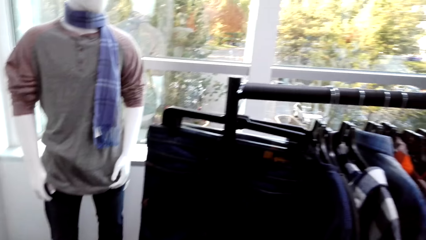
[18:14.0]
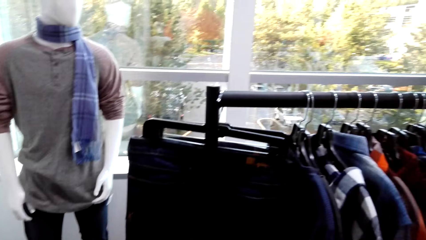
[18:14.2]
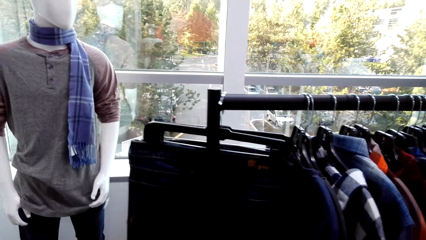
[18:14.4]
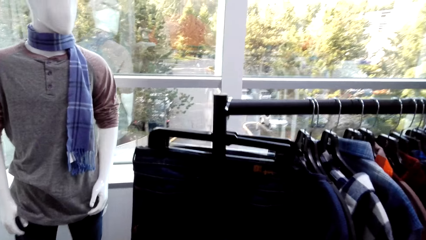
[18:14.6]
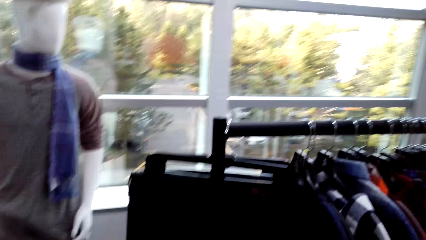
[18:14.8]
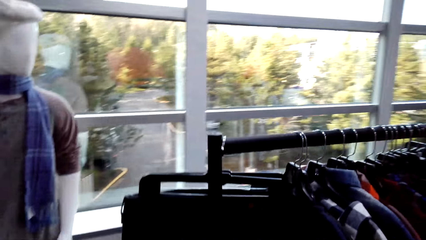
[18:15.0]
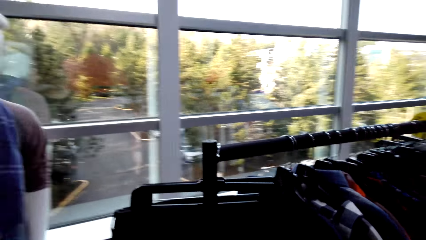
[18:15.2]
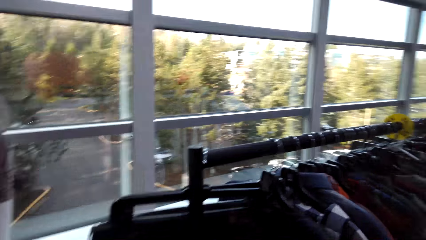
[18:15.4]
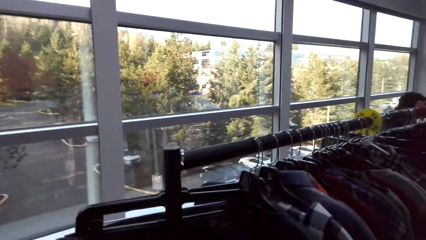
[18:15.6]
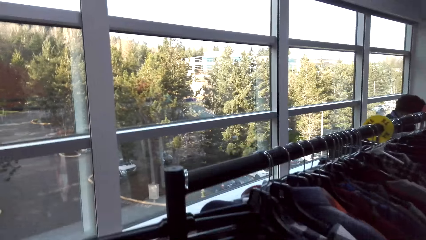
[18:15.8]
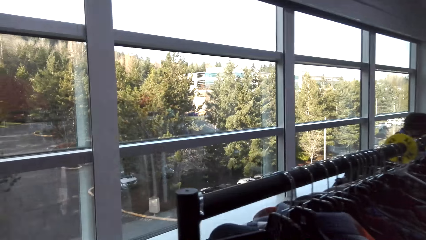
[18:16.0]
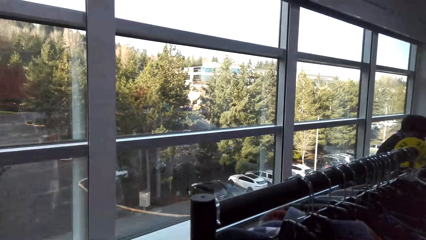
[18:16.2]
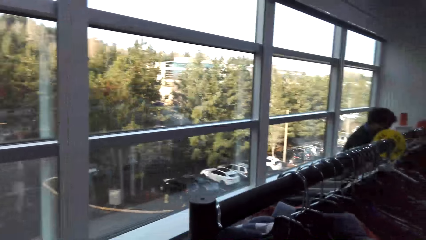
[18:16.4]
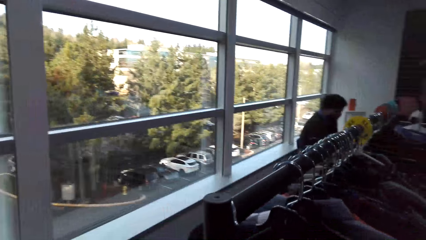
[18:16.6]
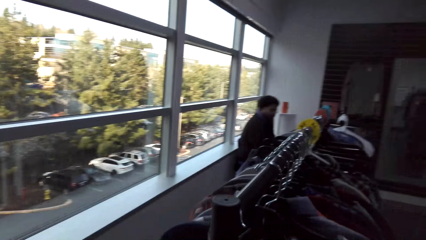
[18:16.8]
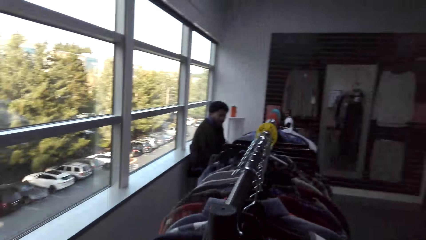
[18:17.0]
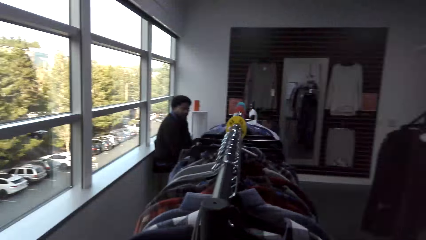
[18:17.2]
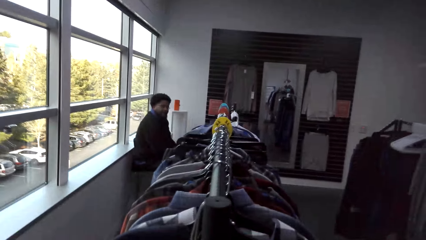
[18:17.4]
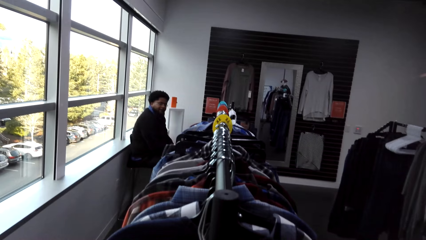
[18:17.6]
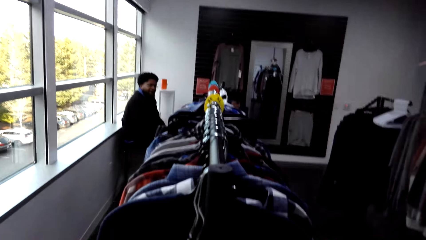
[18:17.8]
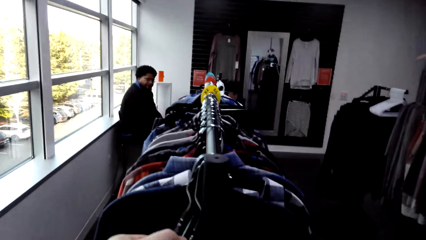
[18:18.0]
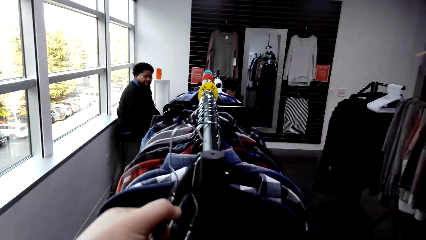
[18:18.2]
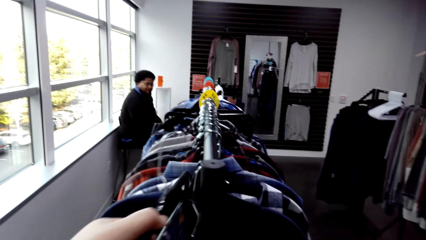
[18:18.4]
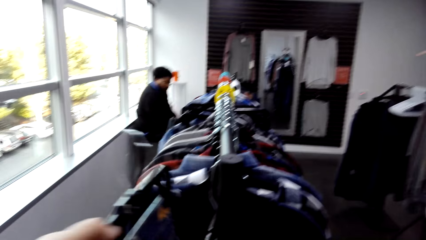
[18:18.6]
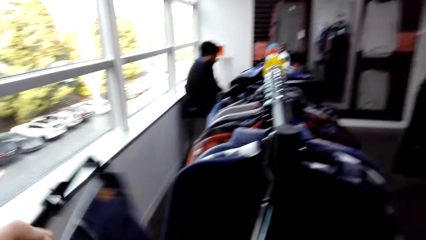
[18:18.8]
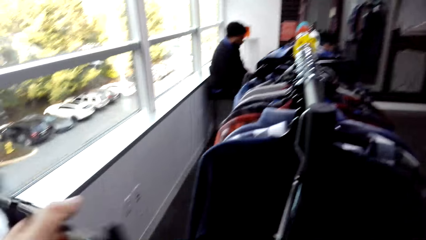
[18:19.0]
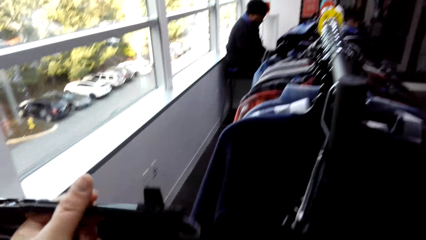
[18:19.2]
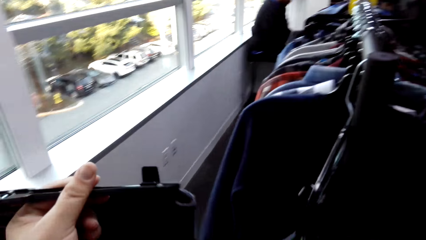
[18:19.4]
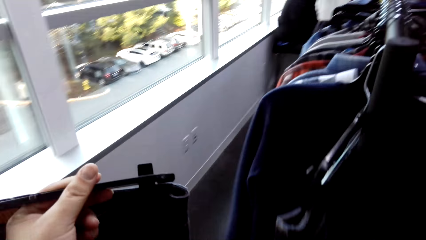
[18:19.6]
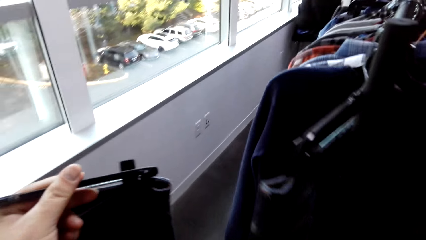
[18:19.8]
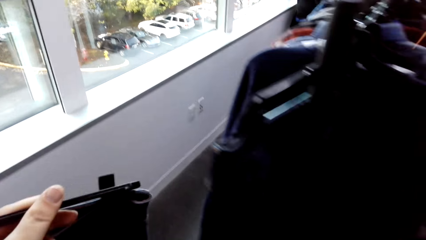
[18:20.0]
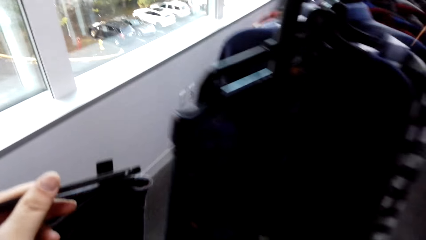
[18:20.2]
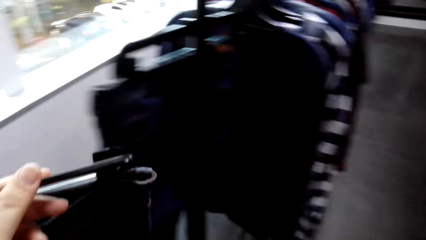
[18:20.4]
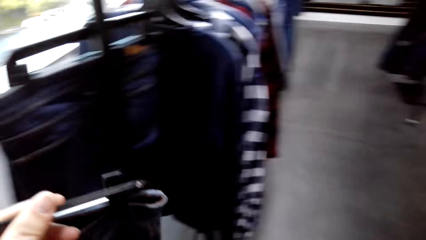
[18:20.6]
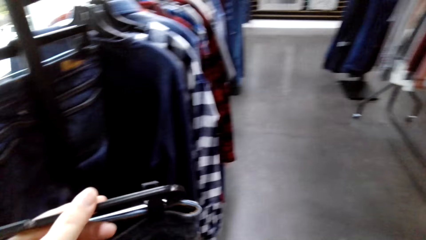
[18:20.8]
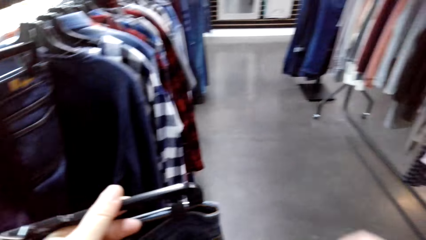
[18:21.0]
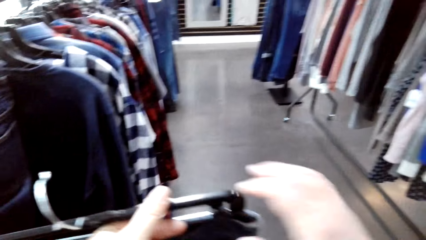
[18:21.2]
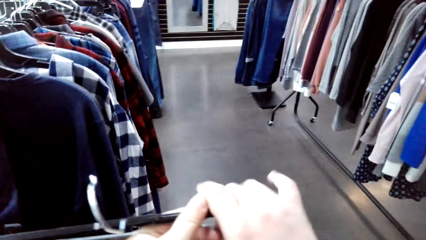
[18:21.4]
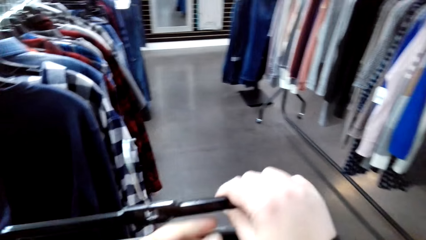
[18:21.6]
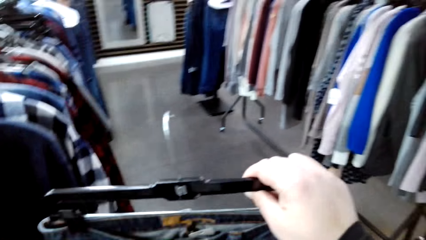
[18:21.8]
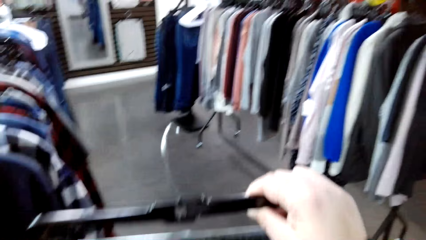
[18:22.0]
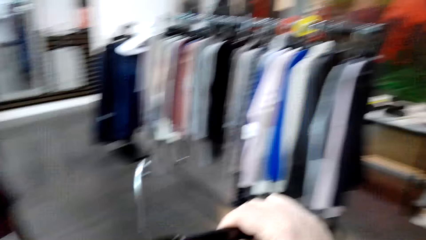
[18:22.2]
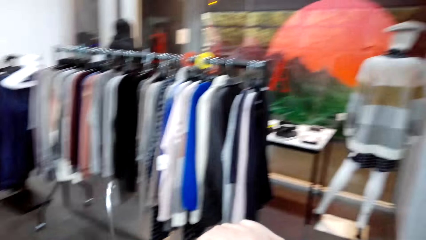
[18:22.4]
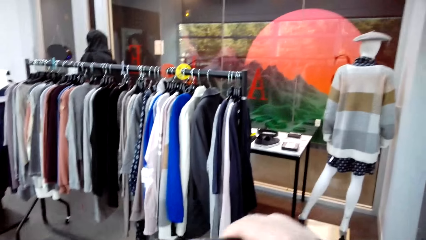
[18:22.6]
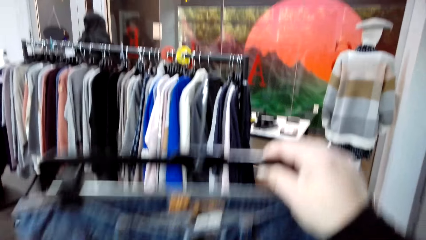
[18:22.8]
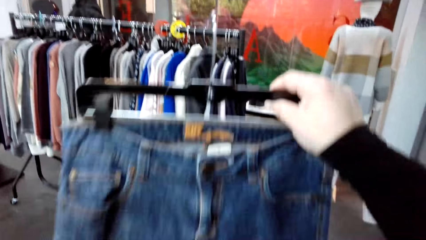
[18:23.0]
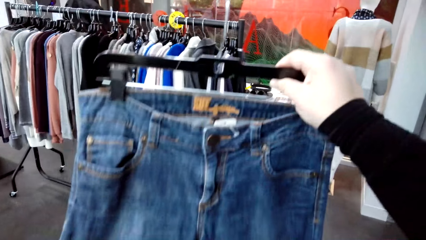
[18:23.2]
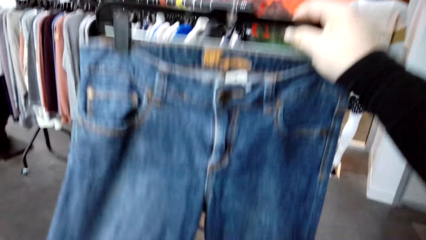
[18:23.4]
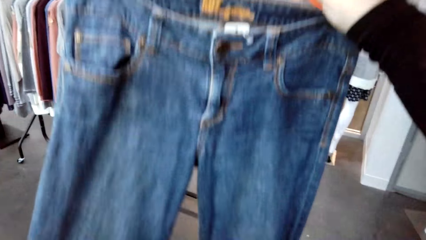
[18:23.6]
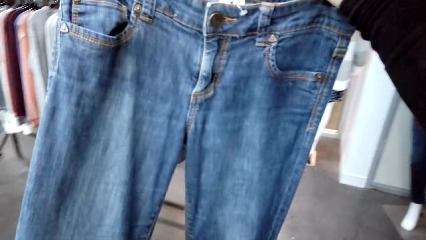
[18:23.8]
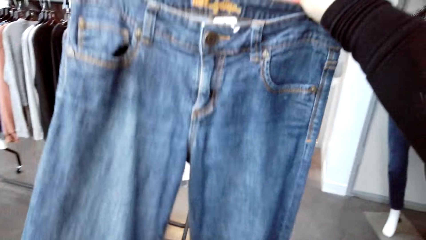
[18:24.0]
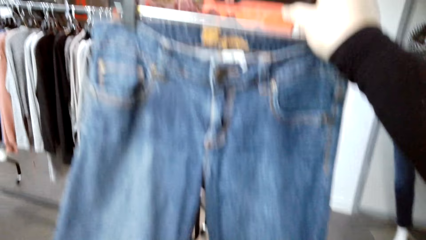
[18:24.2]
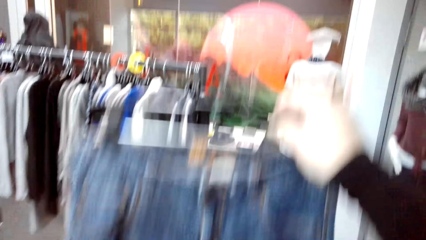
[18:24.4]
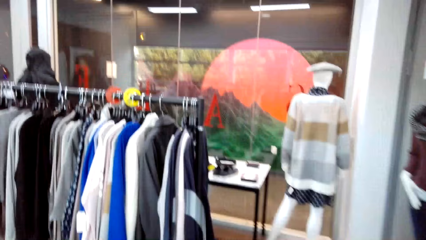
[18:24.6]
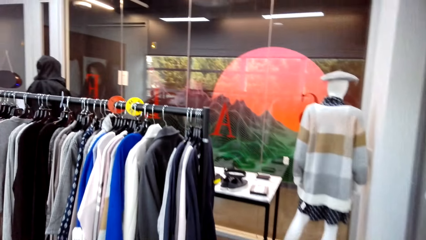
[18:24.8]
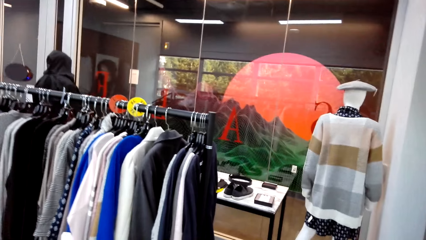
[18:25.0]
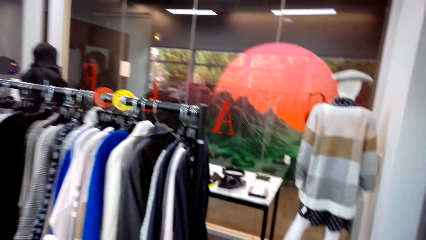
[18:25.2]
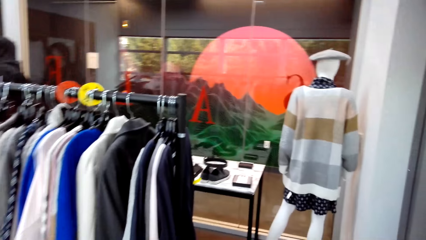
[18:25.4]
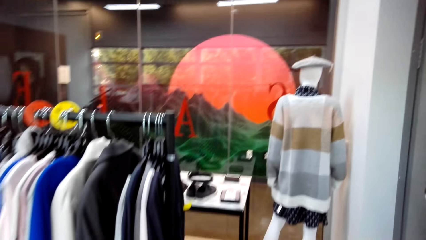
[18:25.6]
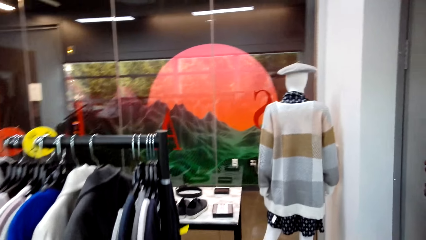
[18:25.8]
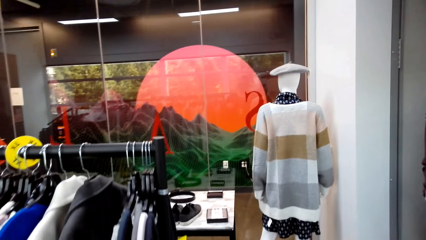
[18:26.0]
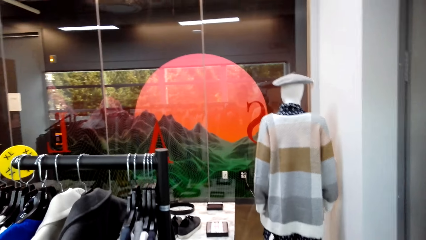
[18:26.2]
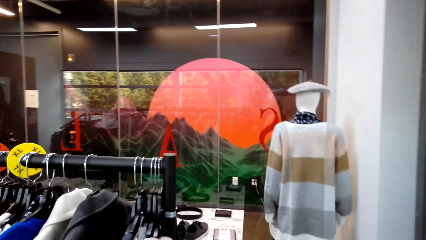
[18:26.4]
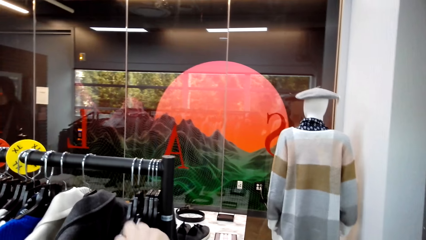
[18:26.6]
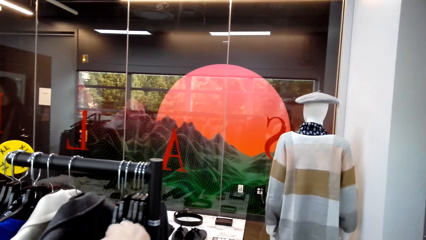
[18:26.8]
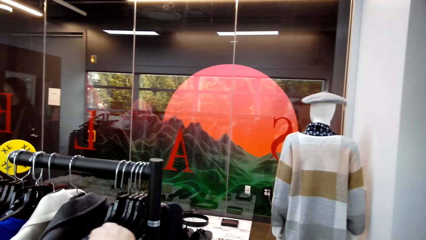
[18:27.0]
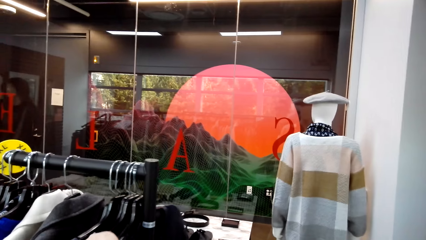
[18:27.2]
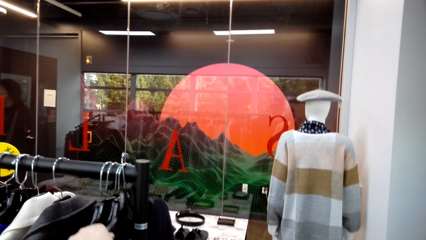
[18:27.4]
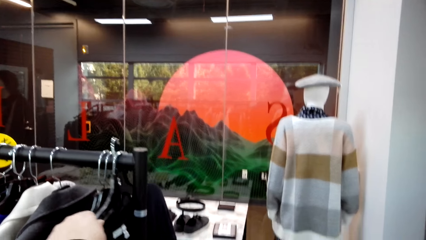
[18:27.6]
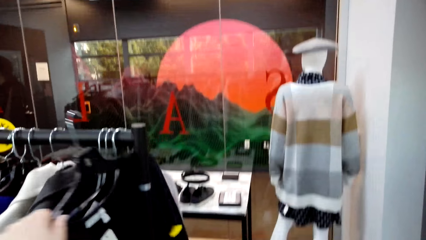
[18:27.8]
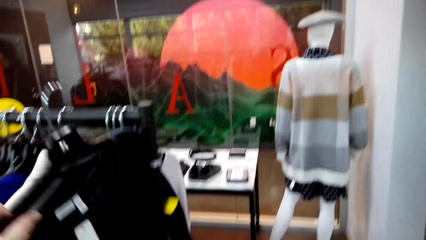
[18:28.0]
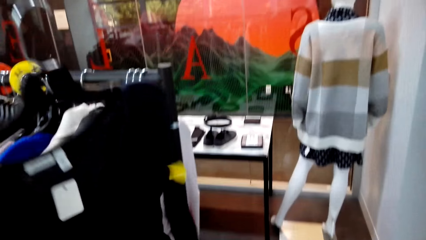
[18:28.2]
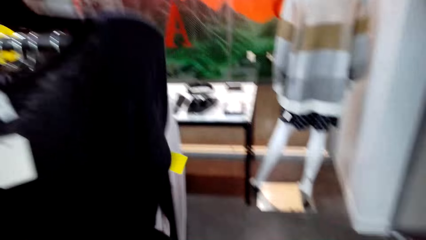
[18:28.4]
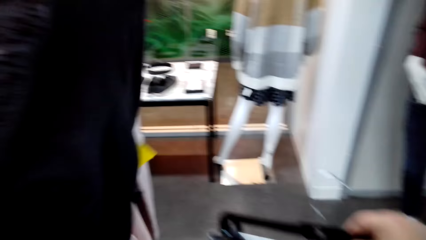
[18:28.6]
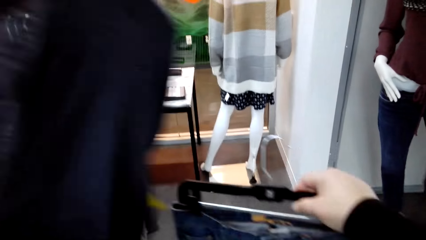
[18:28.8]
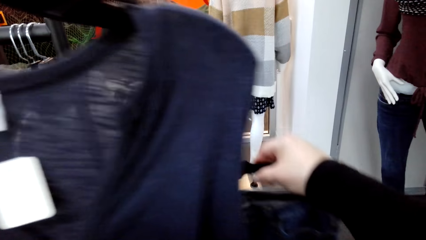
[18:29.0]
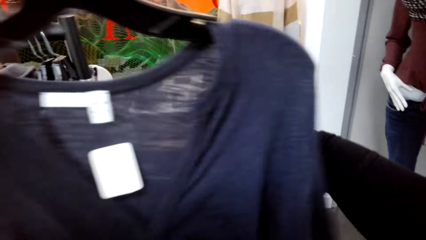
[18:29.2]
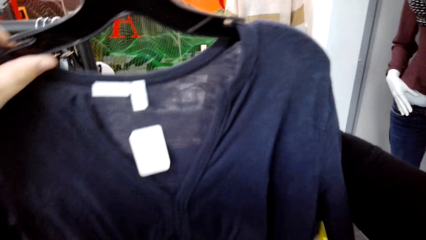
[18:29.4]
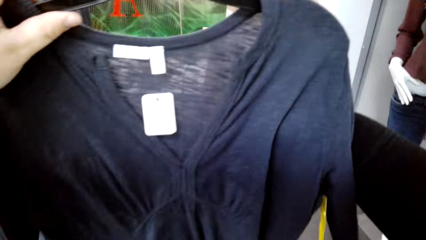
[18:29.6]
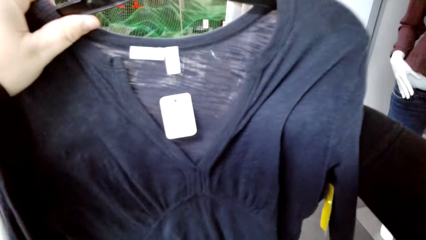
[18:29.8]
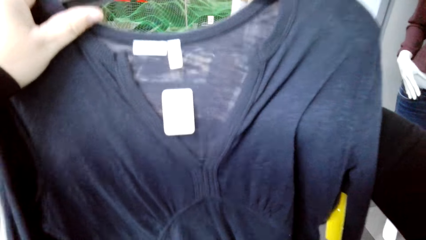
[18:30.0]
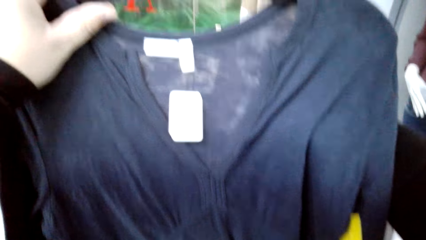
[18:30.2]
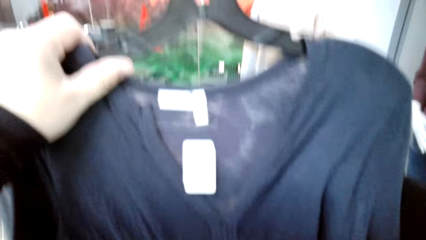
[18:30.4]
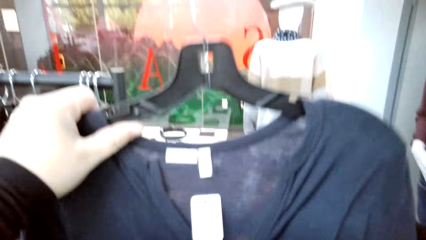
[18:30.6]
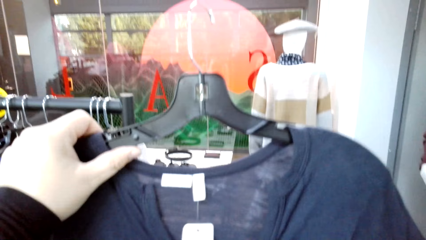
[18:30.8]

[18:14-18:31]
The camera wearer removes the jeans from the hanger stand or clothes hanging rod. They look at the jeans. They hold the trousers. They take clothes from the clothes hanging rod.
